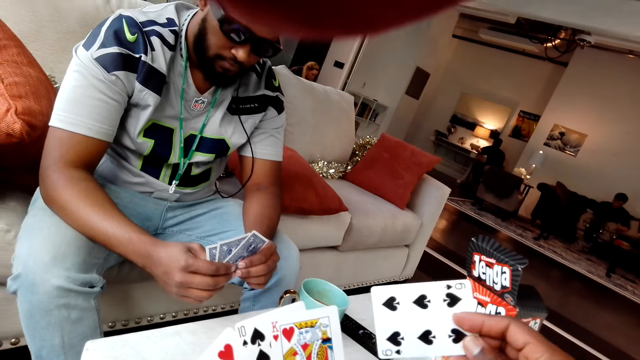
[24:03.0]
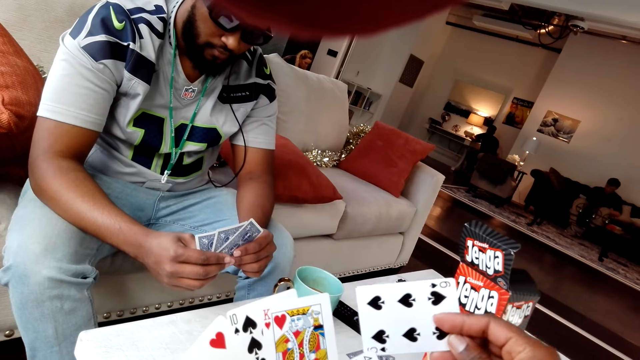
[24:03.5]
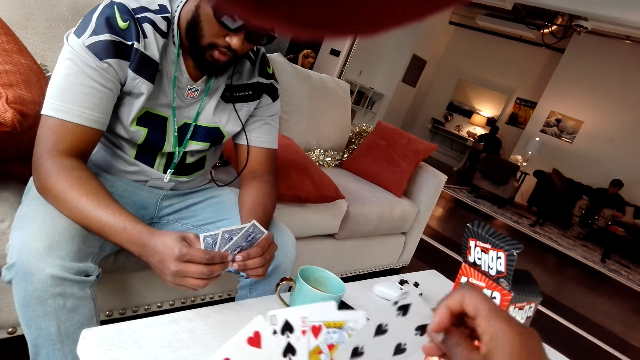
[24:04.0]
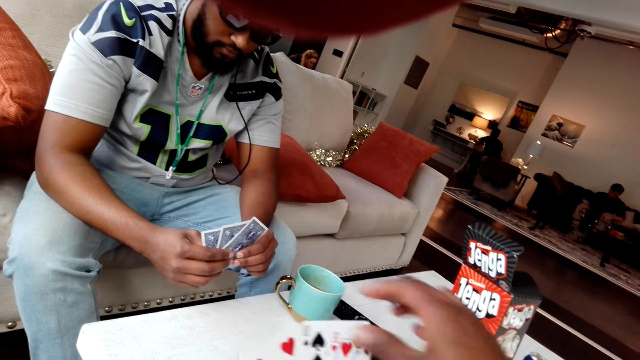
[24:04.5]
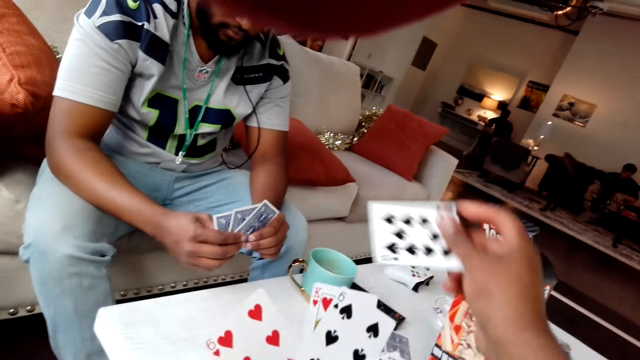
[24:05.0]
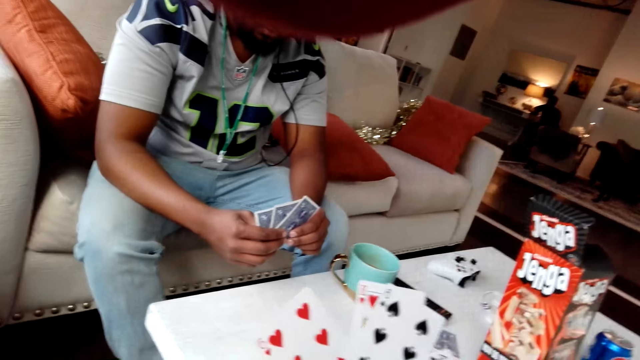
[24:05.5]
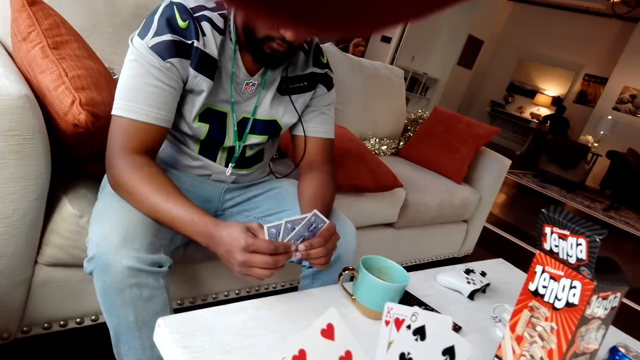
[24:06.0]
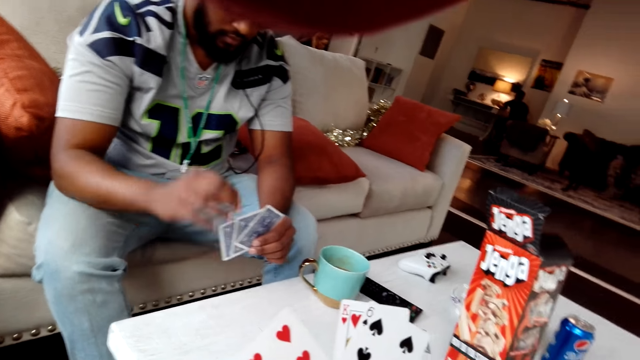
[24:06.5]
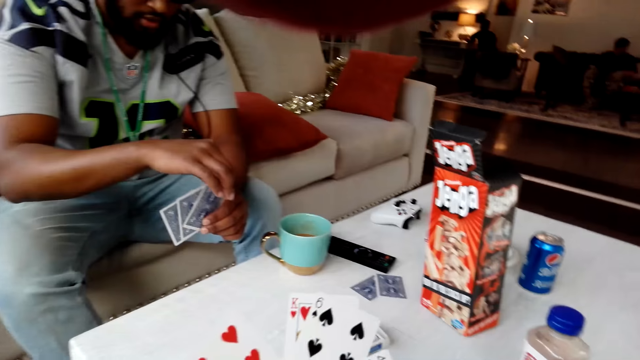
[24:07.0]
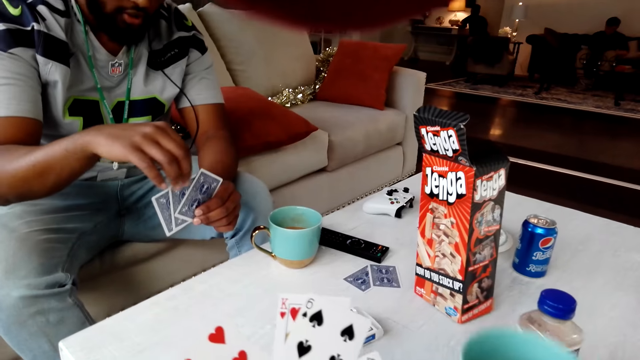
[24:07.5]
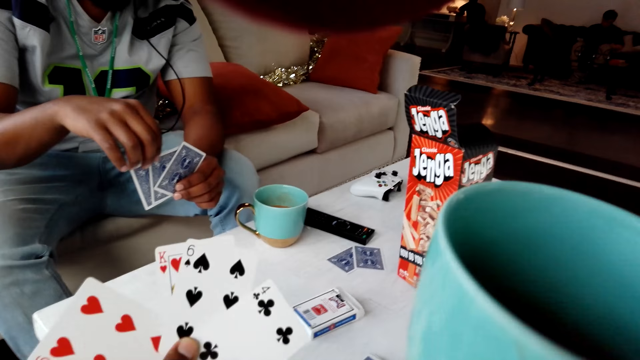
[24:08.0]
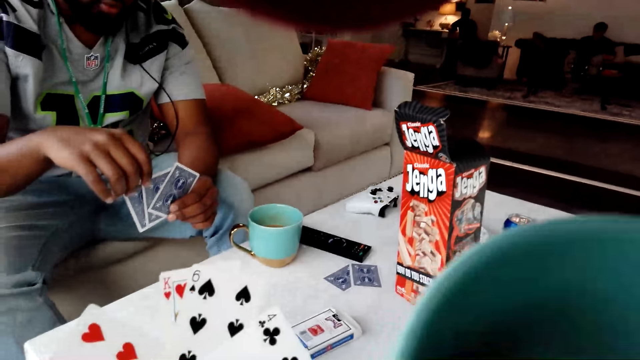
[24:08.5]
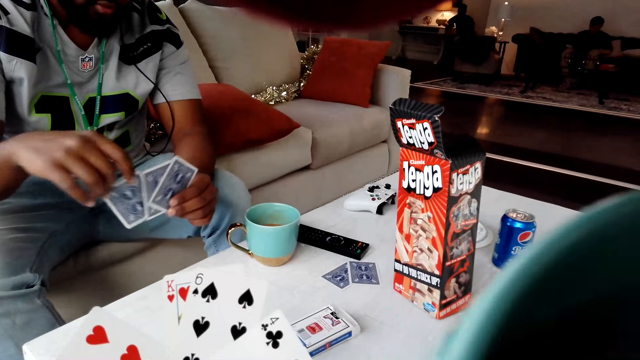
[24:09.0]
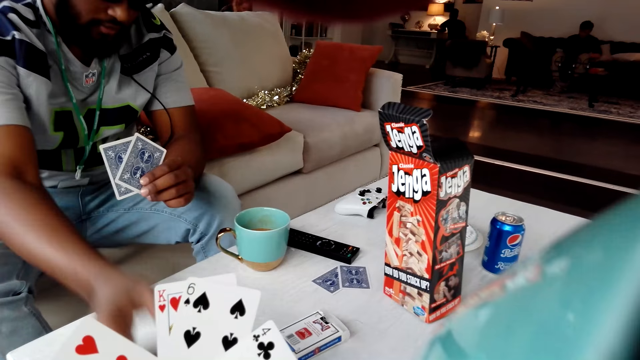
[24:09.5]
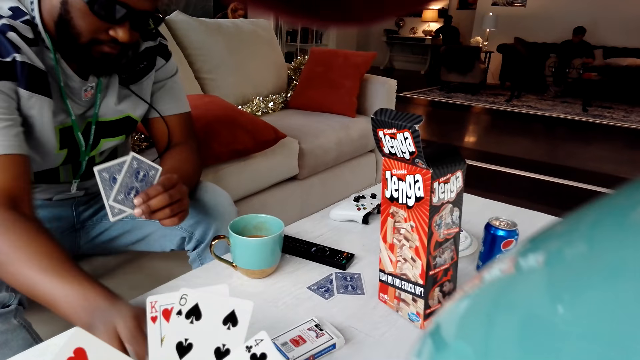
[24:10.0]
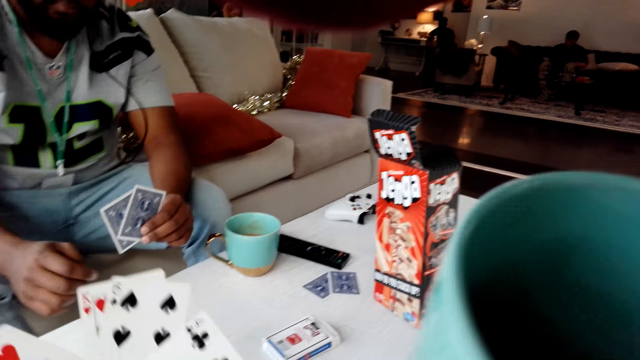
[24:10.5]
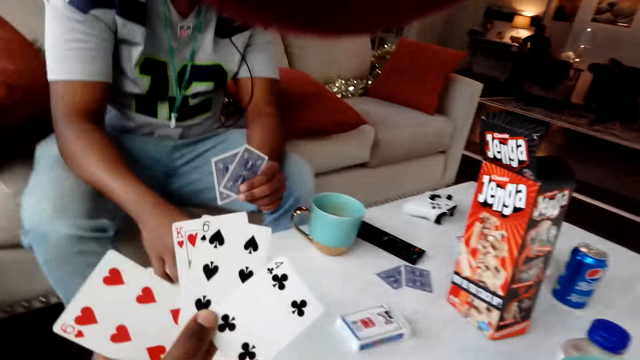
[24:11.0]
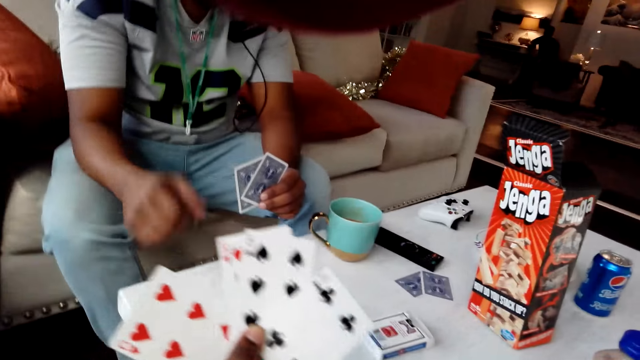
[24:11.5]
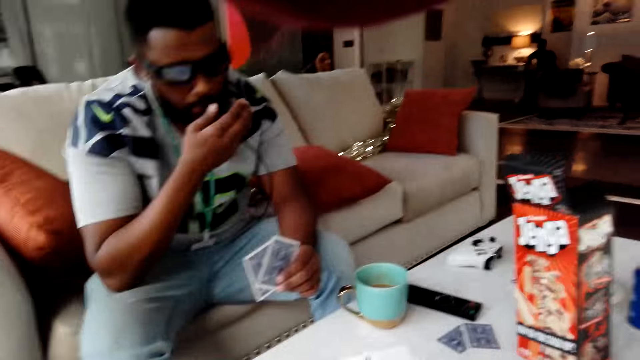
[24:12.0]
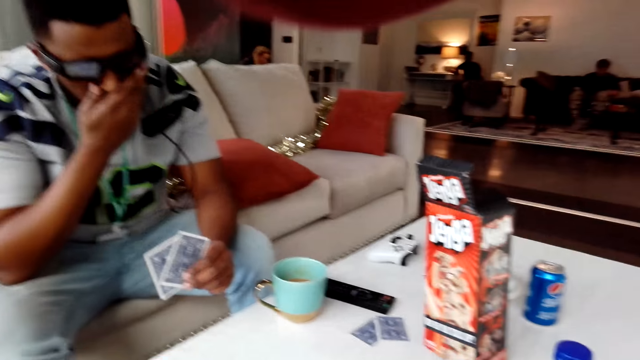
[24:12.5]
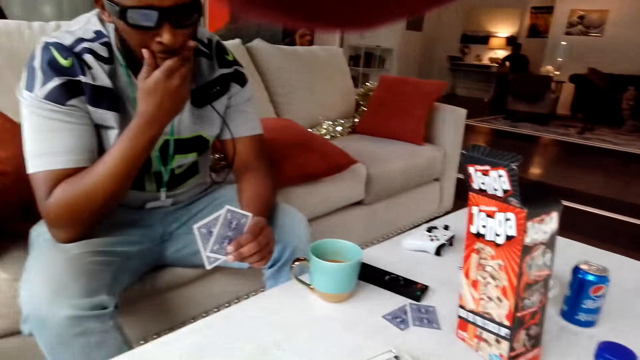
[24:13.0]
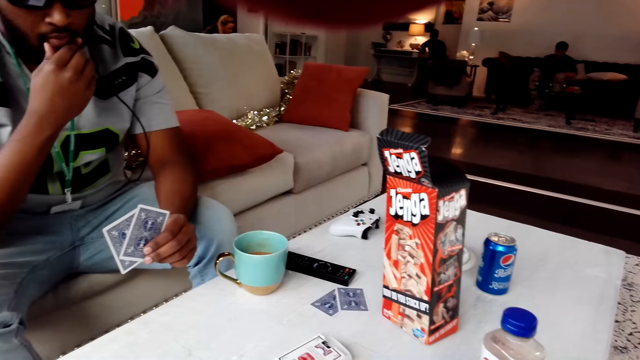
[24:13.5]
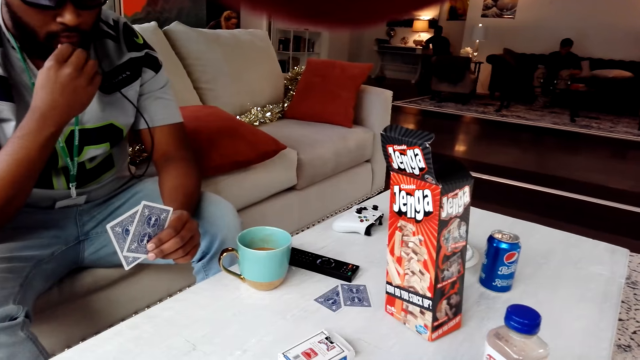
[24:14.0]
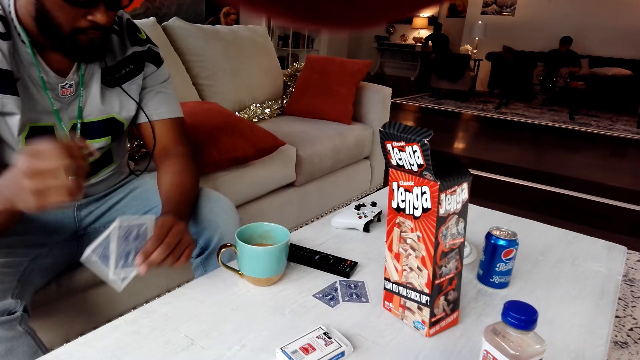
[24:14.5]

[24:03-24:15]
The camera wearer lifts a card. They place the playing cards on the table. They drop a card. A man places the playing cards on the table. The camera wearer drinks tea from the cup. The man touches his face.

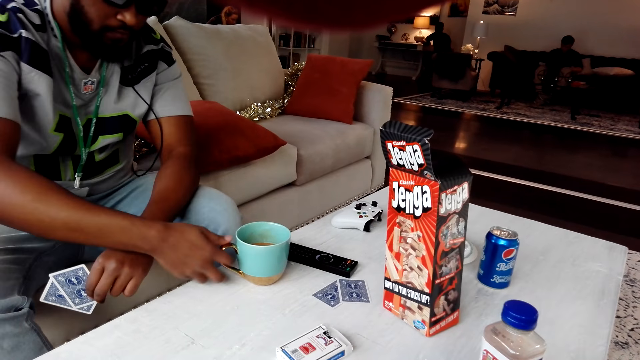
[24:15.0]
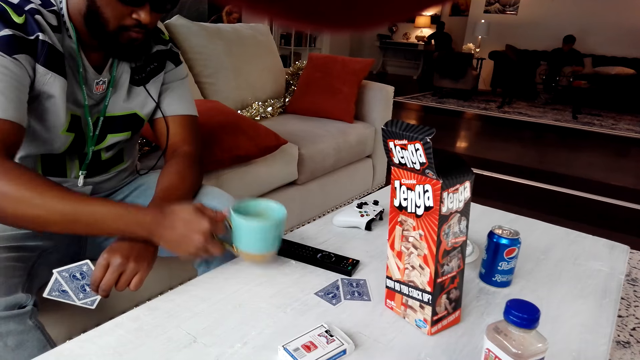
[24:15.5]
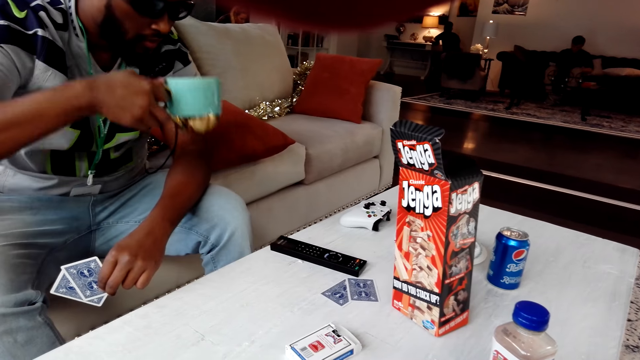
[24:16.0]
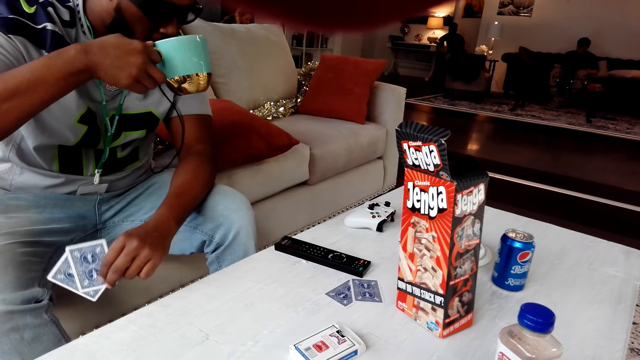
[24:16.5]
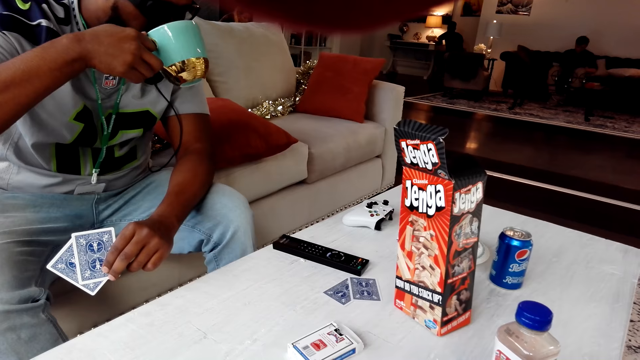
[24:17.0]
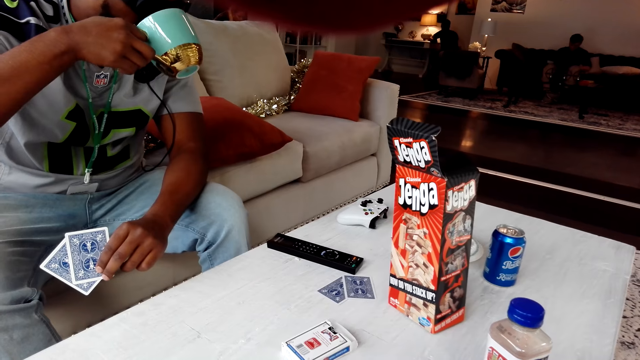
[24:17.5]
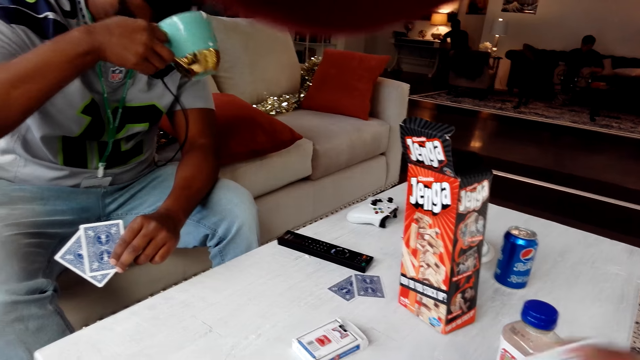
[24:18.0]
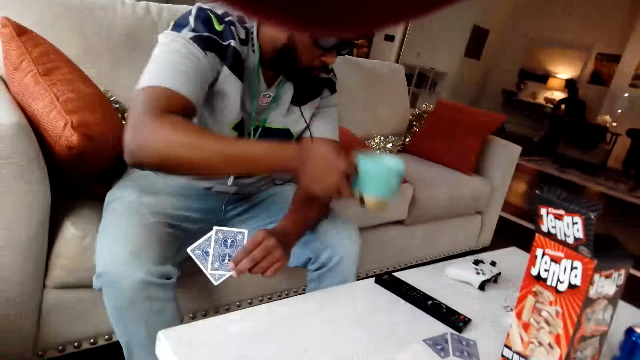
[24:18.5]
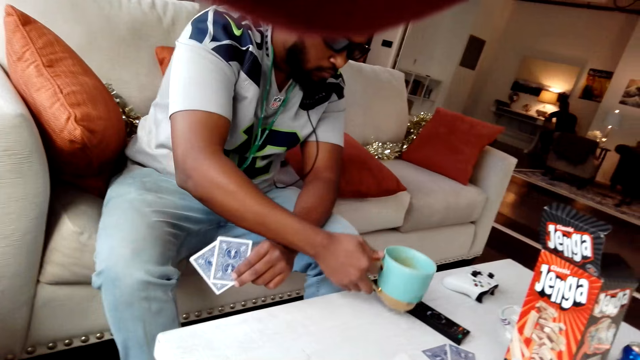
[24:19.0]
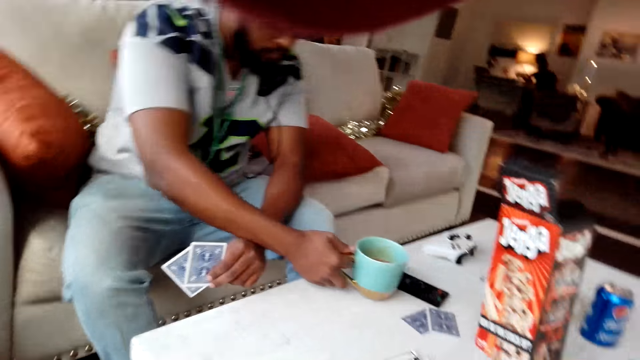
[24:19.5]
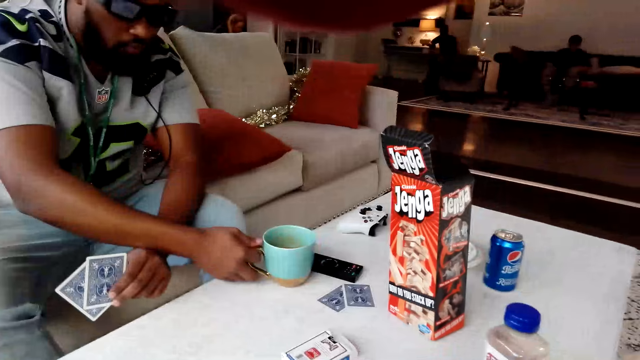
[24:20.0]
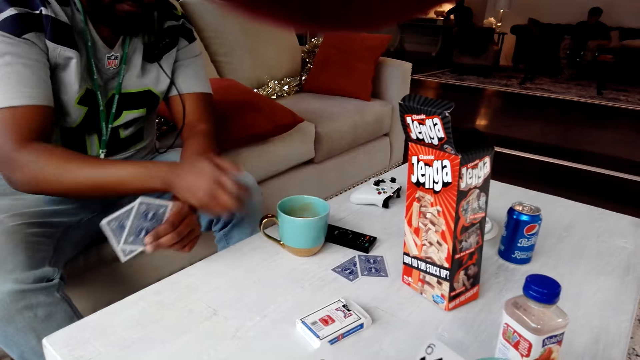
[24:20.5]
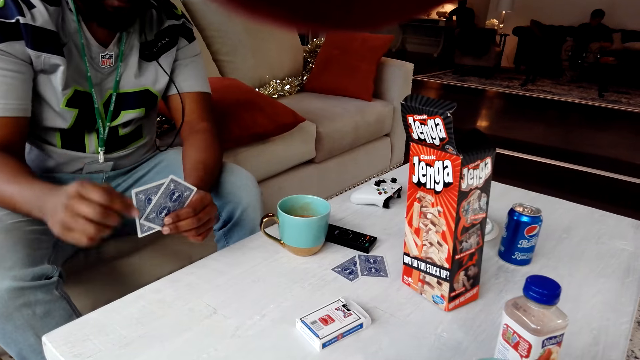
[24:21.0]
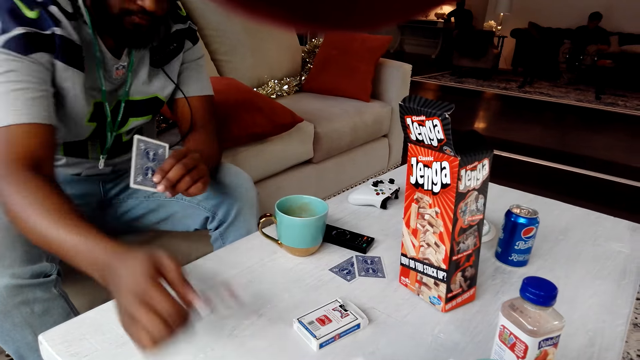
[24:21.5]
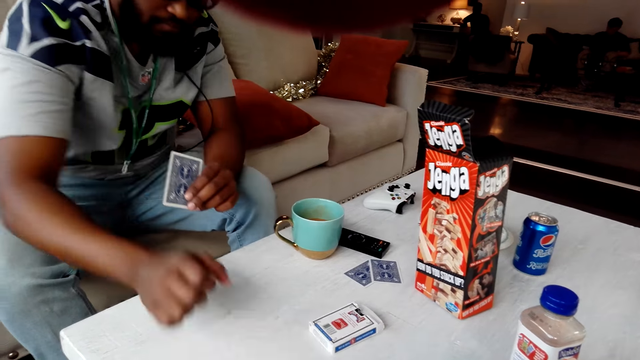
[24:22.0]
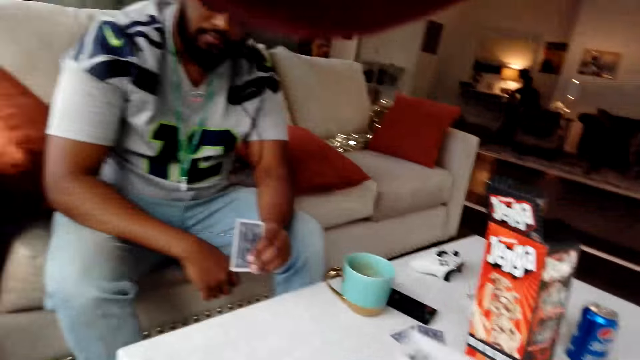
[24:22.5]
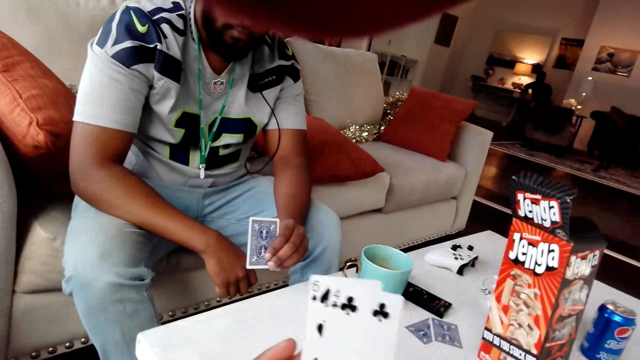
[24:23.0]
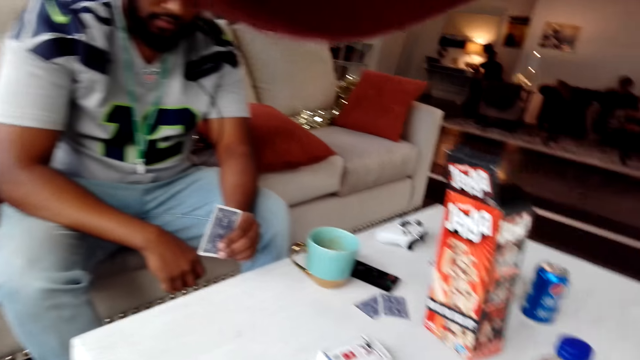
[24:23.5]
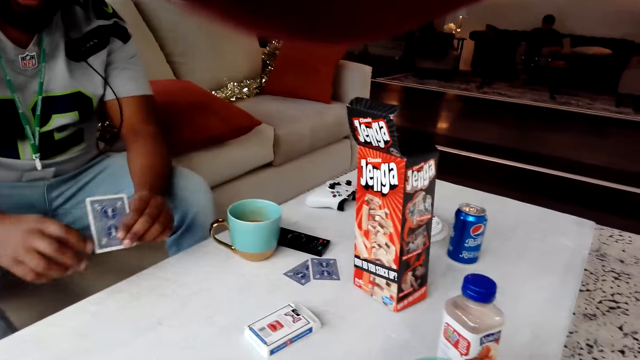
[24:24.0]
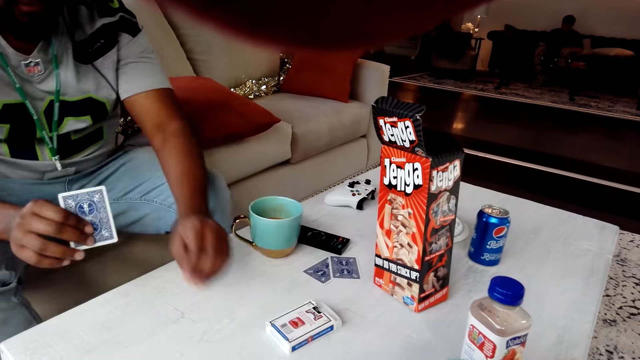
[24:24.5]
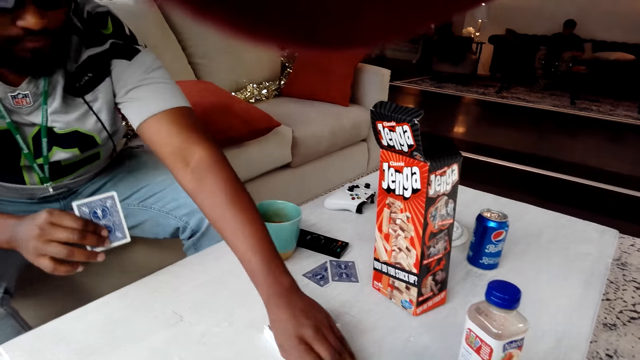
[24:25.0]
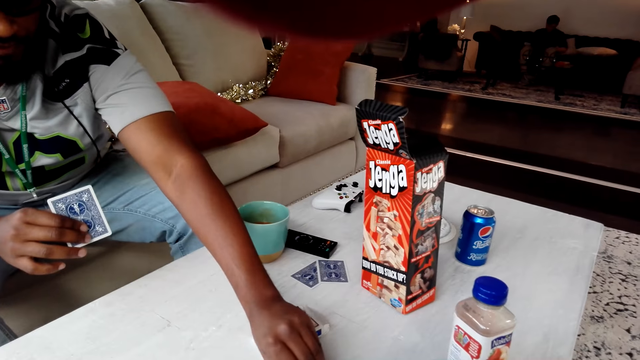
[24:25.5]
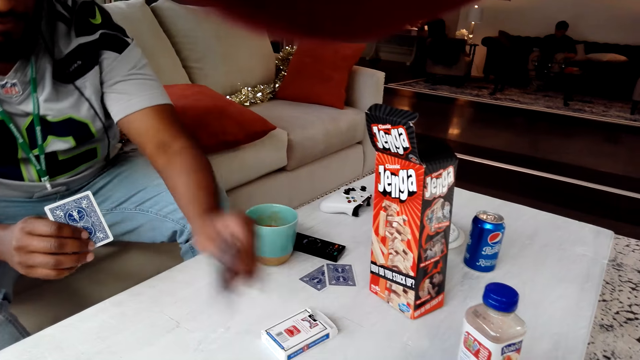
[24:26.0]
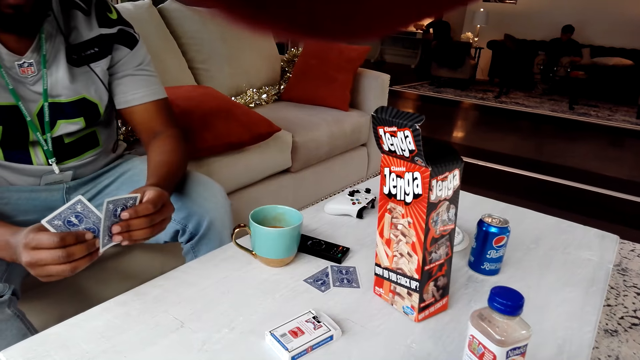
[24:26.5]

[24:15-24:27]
A man picks a cup from the table. He drinks from the cup. He places the cup on the table. He places the playing cards on the table. The camera wearer lifts a card and drops cards. The man picks up the playing cards on the table.
